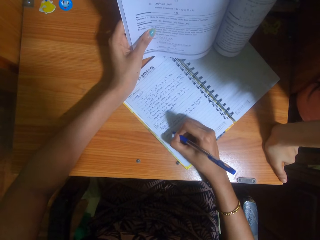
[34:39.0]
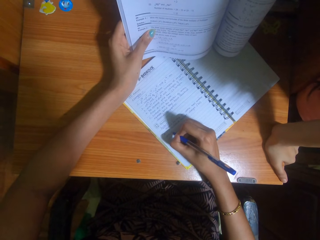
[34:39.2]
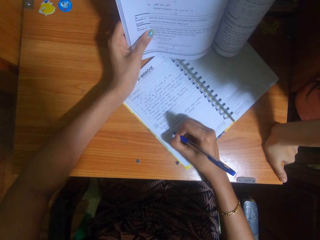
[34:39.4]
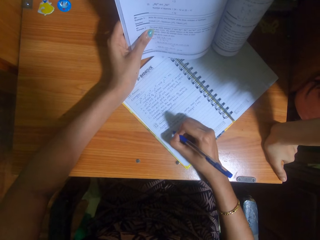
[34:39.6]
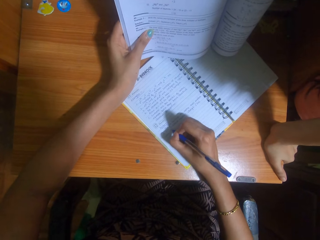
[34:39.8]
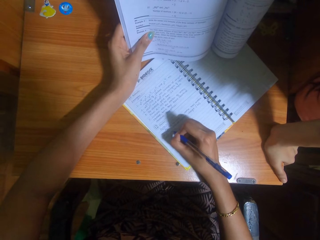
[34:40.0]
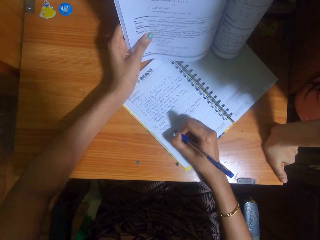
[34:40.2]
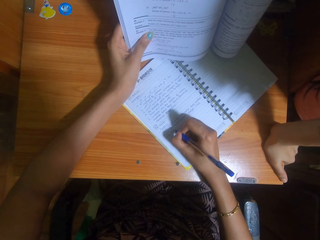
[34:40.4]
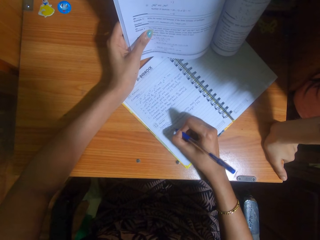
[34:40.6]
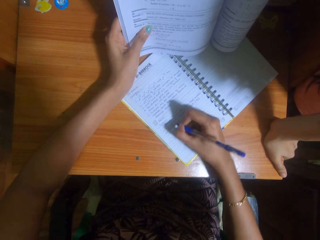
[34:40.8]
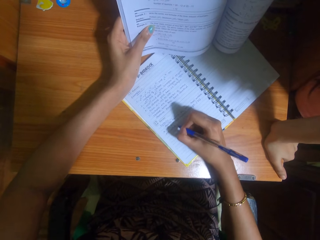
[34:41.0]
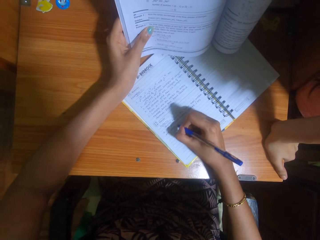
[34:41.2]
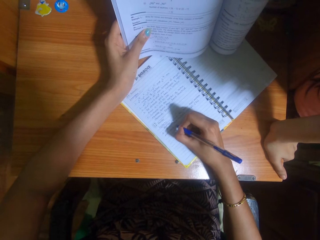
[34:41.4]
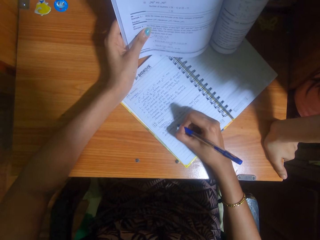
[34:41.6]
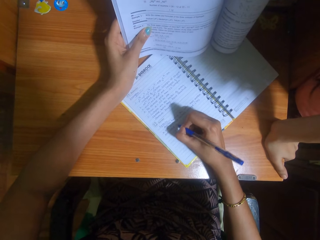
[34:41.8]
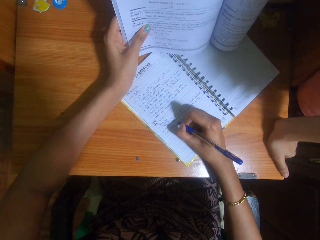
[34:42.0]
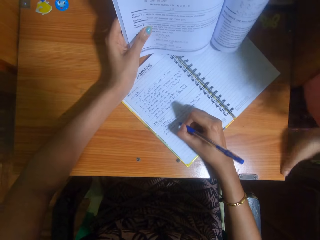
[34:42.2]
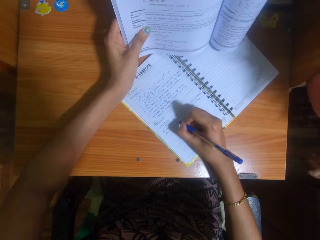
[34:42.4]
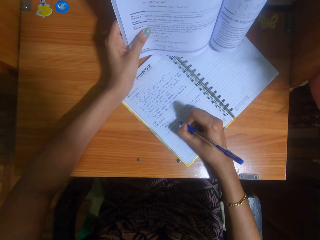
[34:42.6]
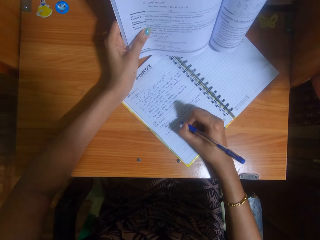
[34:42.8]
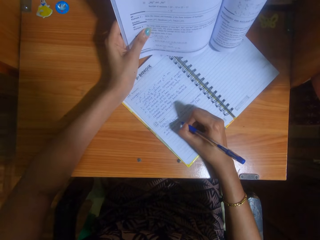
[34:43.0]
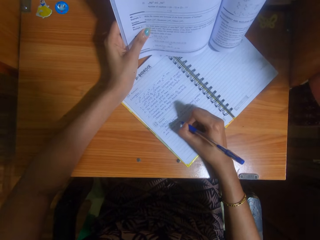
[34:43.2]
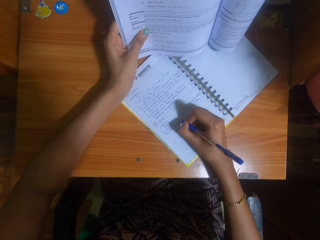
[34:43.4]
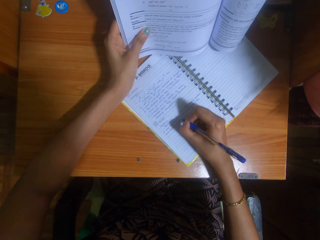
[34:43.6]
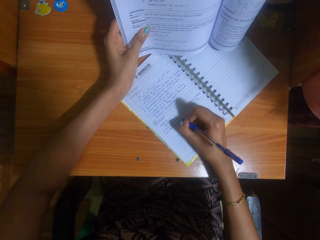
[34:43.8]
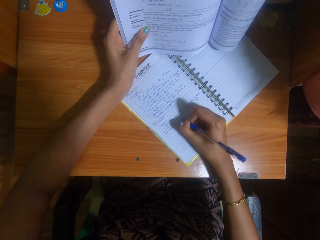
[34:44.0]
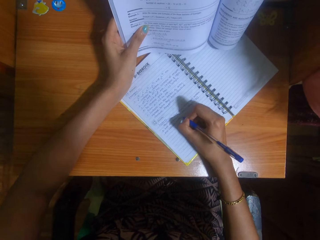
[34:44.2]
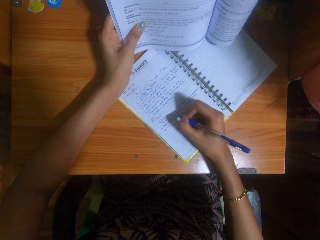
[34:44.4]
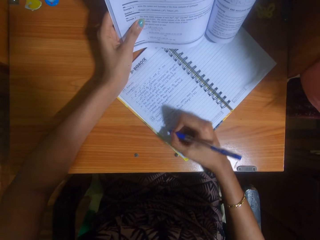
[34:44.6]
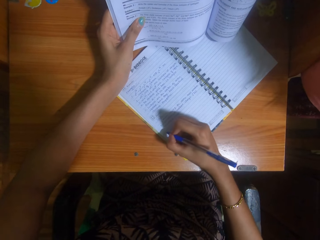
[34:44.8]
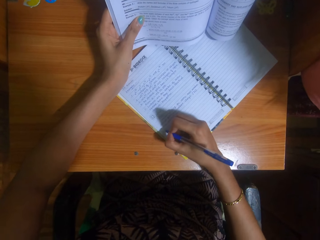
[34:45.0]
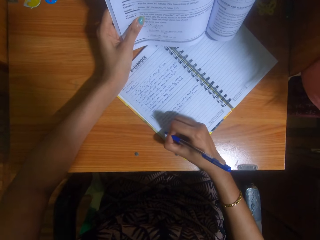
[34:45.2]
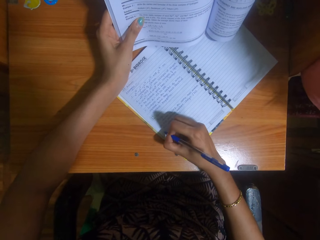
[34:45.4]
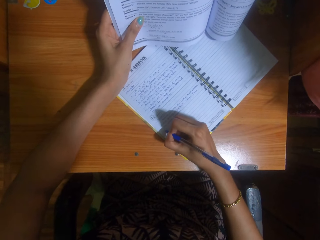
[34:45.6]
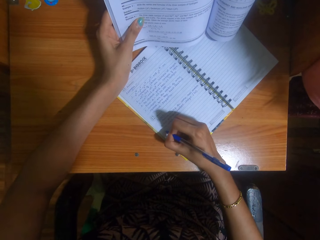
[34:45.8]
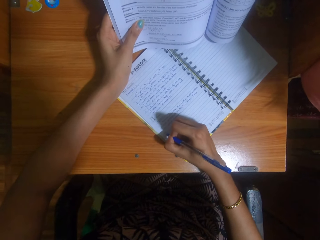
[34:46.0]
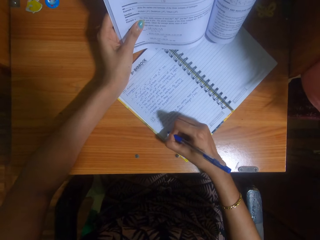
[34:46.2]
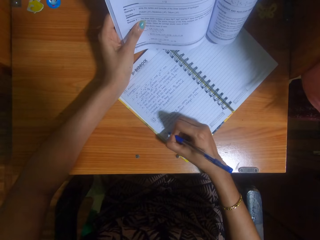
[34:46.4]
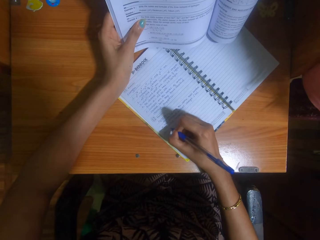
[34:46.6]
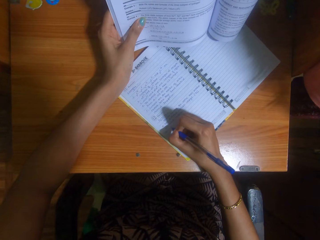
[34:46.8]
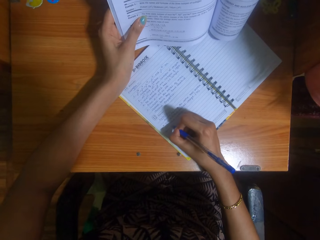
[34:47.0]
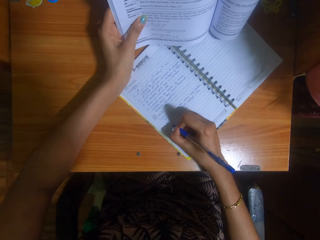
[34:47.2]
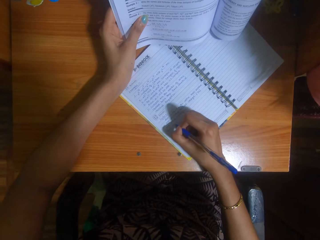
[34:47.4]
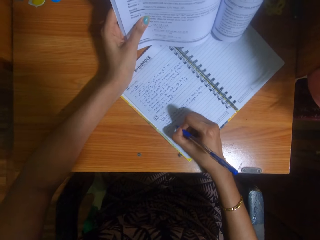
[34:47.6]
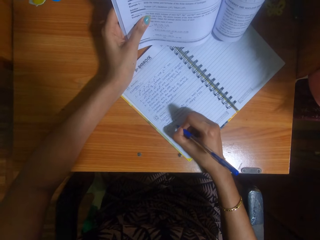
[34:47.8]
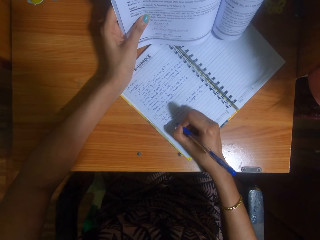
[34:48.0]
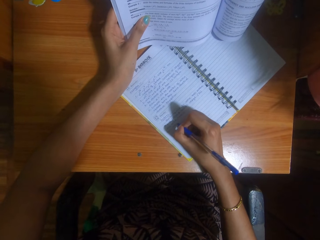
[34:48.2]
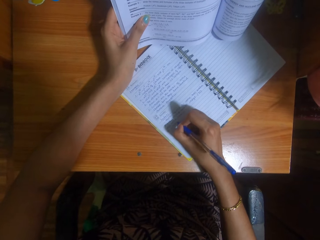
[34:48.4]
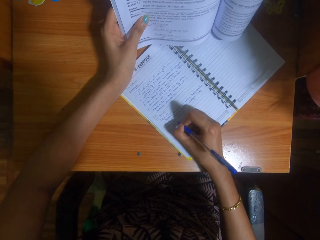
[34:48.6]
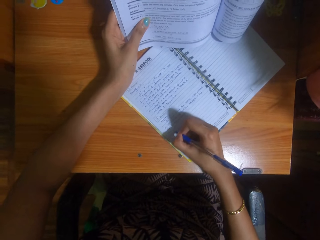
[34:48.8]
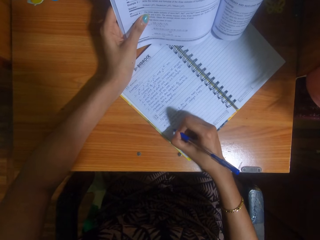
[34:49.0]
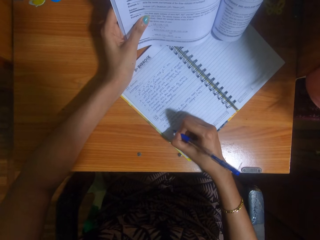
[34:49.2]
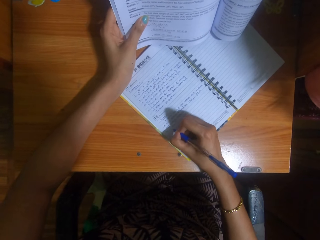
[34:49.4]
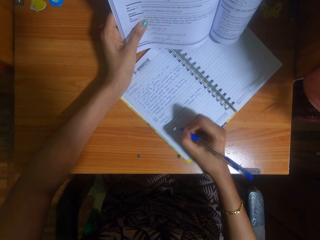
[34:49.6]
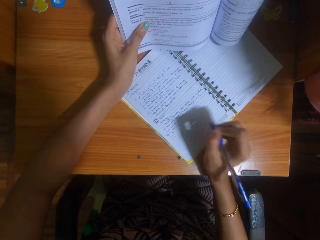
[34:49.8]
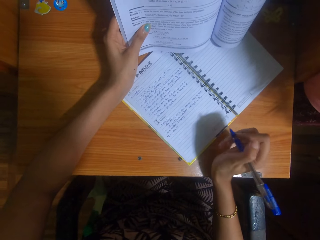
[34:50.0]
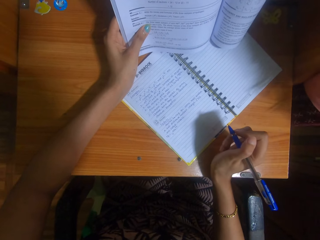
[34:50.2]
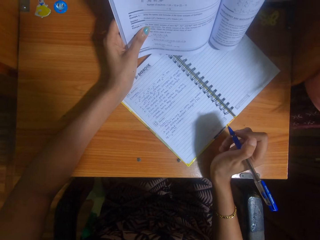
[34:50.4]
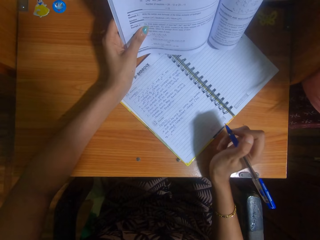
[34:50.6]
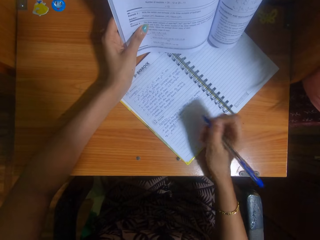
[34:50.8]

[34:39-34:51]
The woman removes her left hand from the table.

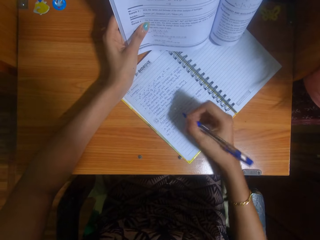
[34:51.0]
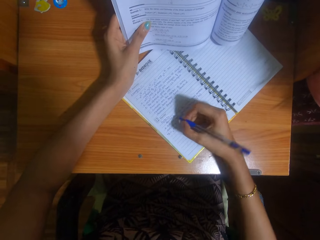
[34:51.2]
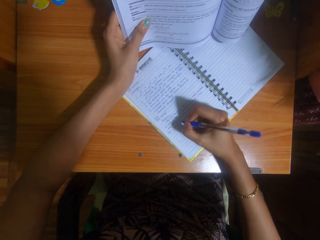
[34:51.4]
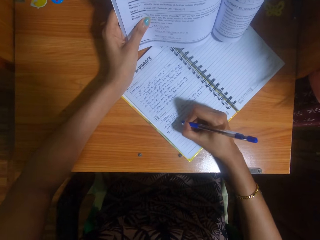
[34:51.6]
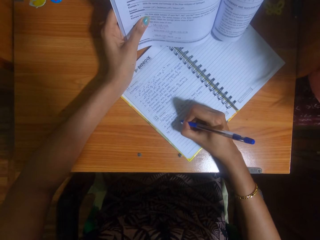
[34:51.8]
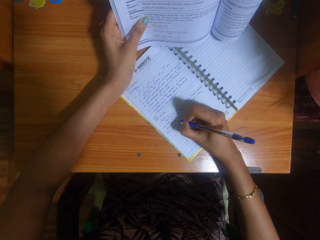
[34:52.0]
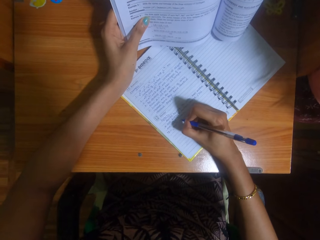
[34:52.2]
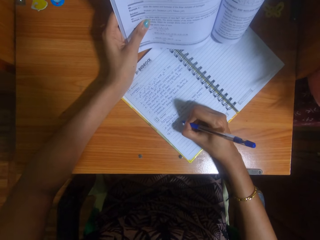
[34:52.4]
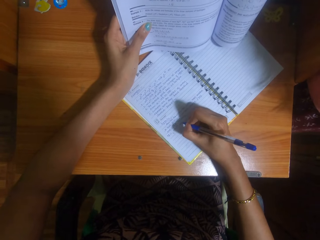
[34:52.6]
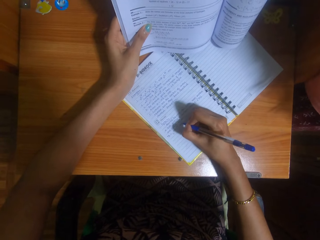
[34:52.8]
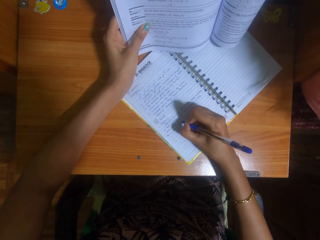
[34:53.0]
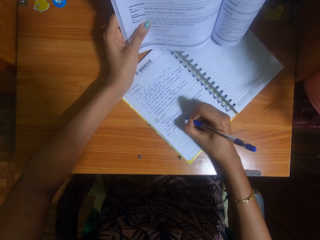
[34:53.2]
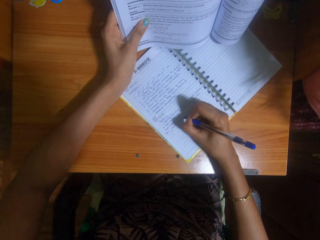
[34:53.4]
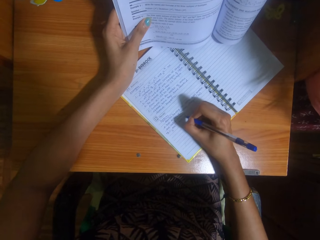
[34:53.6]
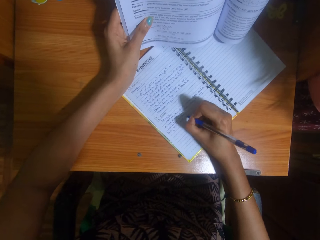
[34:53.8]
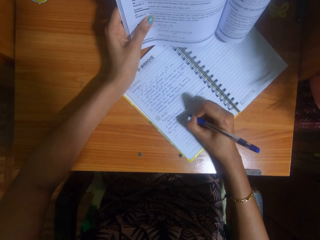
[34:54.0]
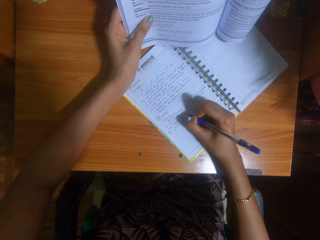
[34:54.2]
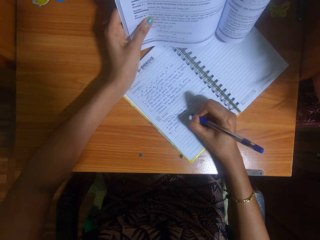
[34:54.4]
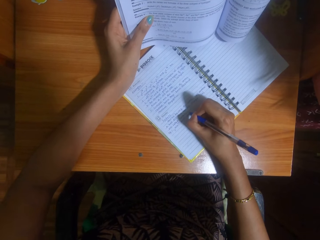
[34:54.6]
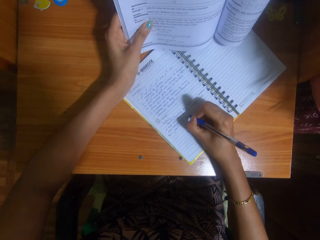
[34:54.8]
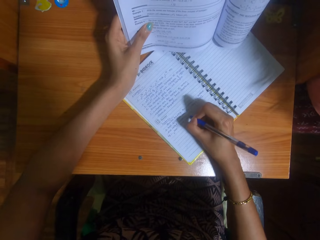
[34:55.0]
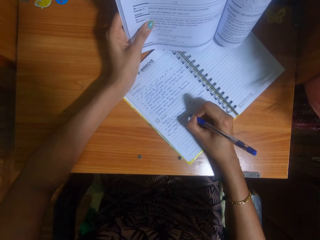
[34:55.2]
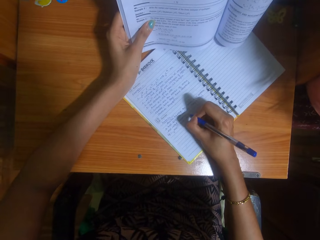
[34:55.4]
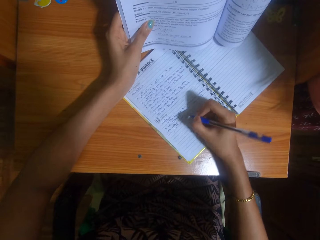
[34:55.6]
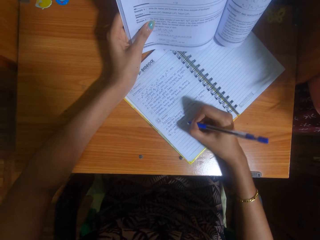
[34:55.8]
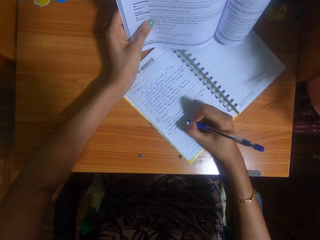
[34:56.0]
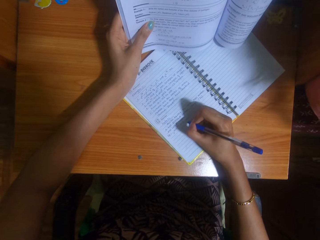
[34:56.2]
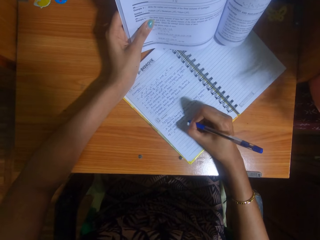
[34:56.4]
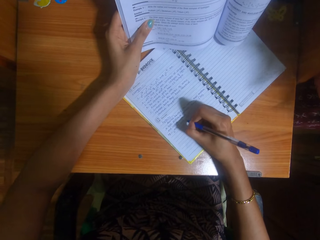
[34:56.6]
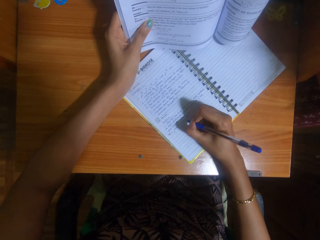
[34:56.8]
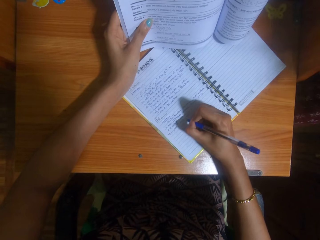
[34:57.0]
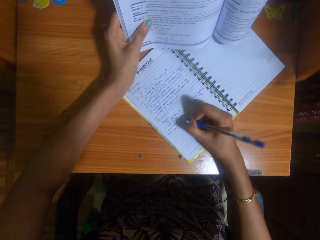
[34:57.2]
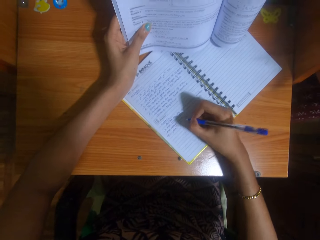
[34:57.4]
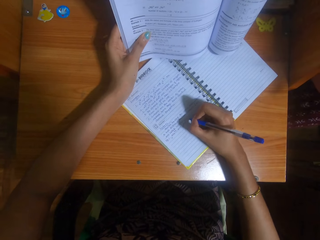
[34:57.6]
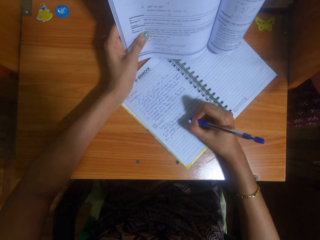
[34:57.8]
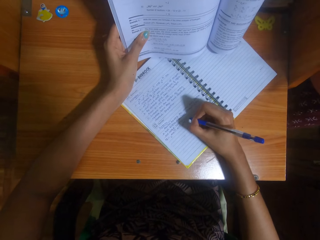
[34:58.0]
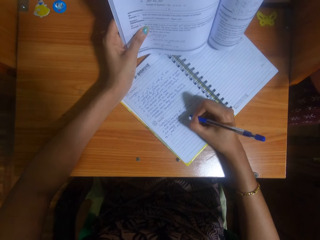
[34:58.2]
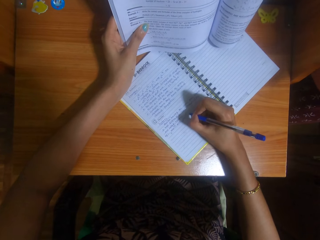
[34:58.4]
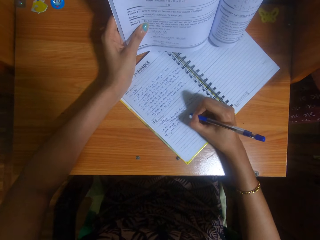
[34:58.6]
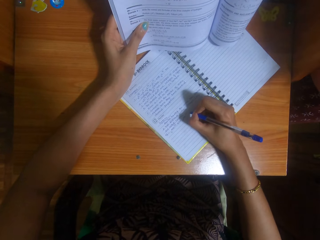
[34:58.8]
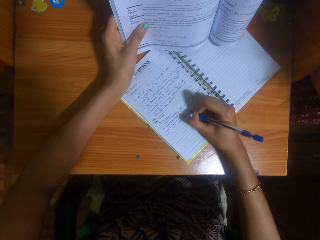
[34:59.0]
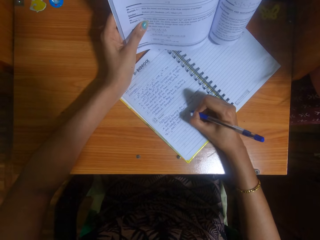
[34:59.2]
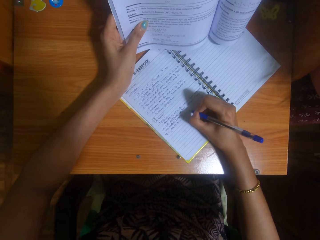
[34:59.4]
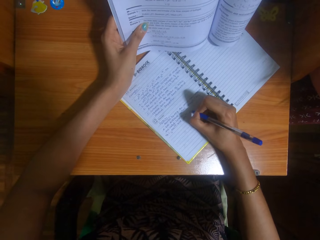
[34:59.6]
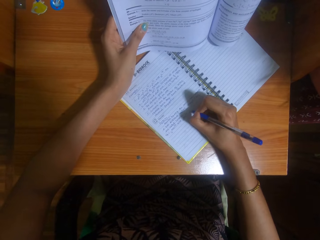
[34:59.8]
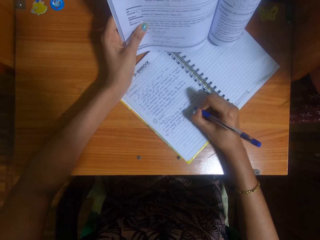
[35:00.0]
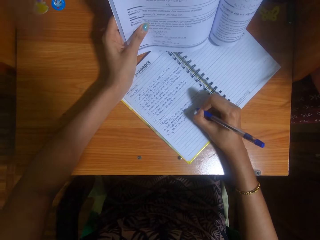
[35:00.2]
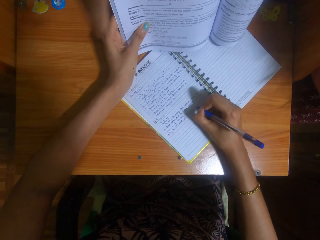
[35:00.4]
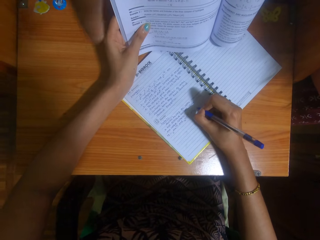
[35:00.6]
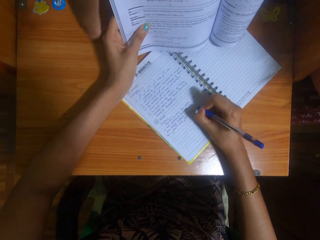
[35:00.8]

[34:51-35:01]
The woman points to the camera wearer with her right hand.
